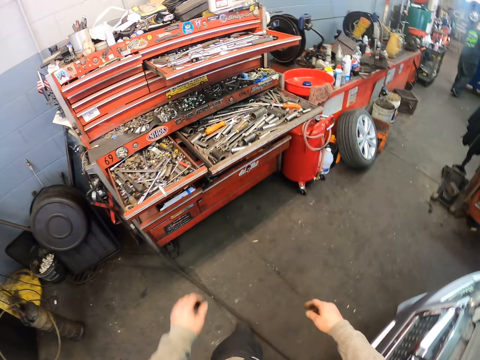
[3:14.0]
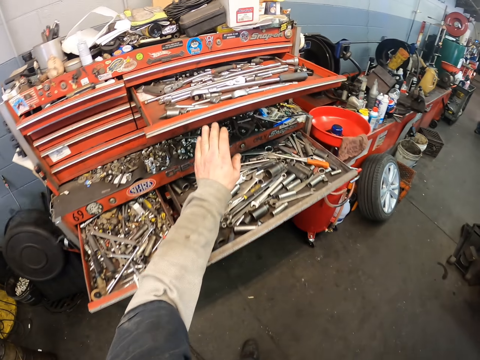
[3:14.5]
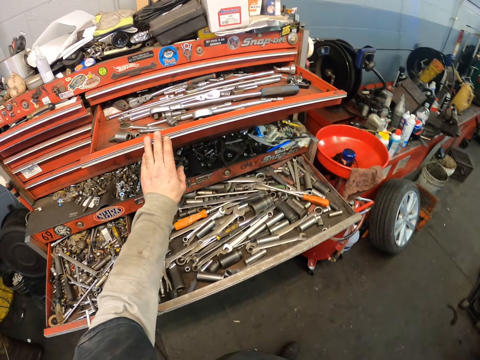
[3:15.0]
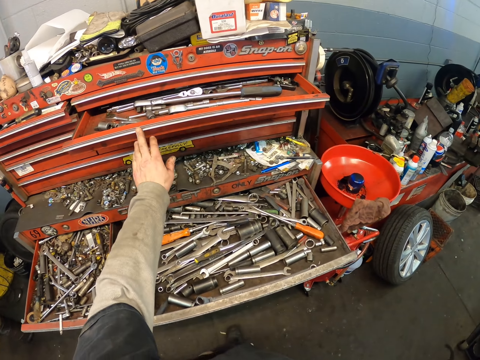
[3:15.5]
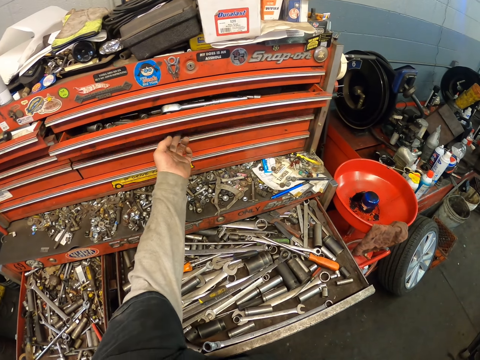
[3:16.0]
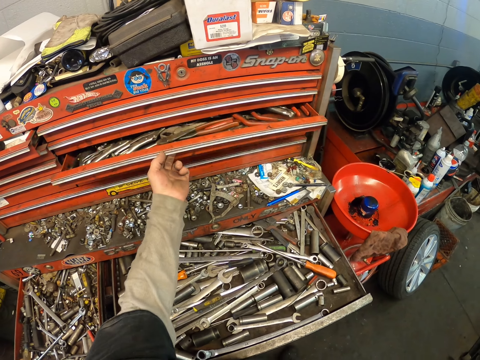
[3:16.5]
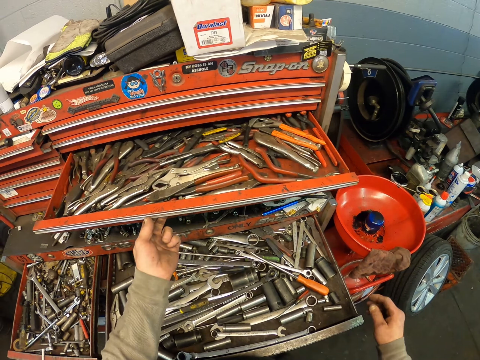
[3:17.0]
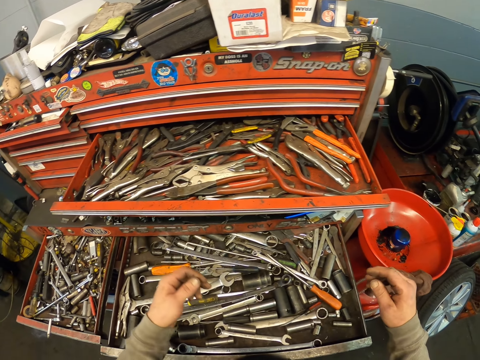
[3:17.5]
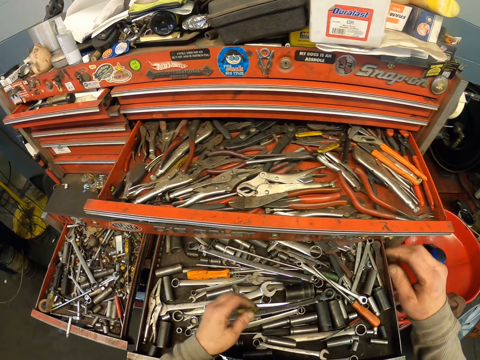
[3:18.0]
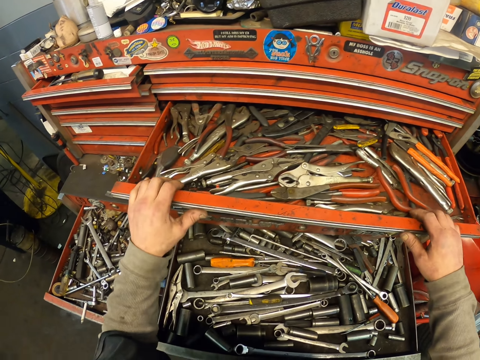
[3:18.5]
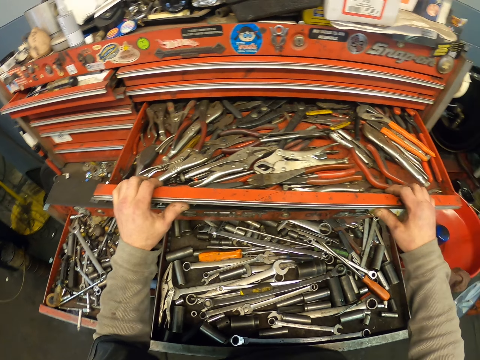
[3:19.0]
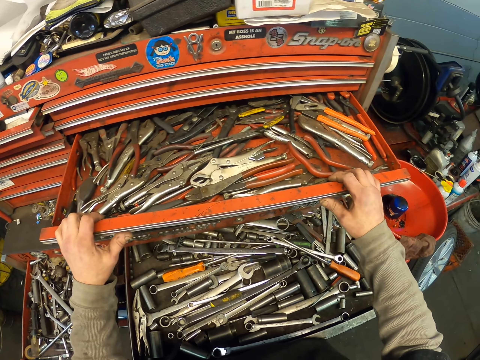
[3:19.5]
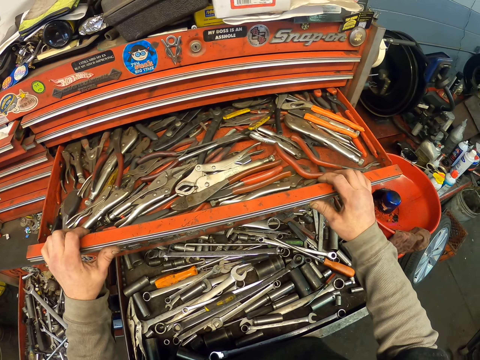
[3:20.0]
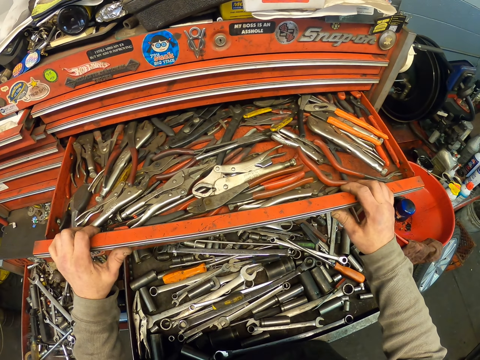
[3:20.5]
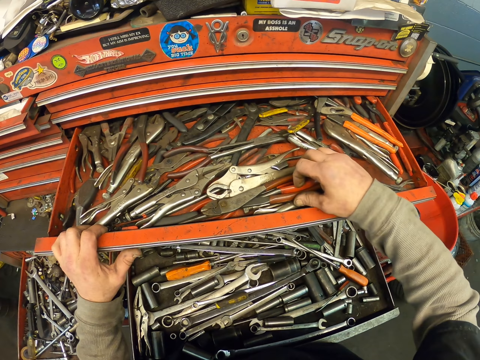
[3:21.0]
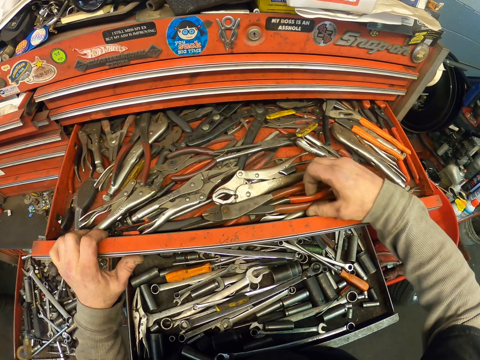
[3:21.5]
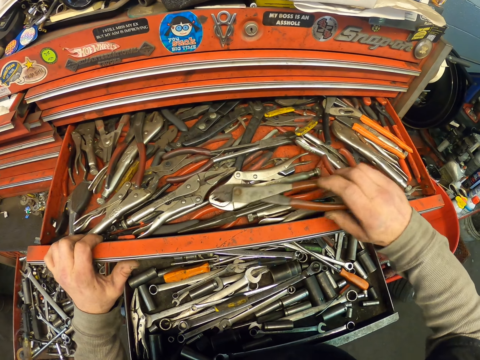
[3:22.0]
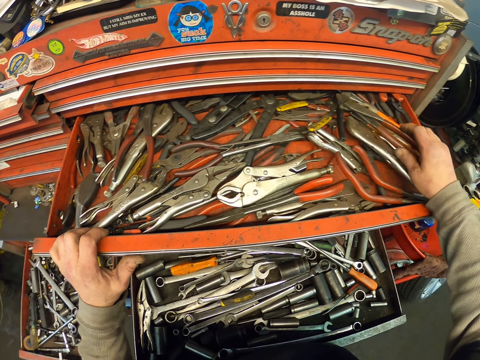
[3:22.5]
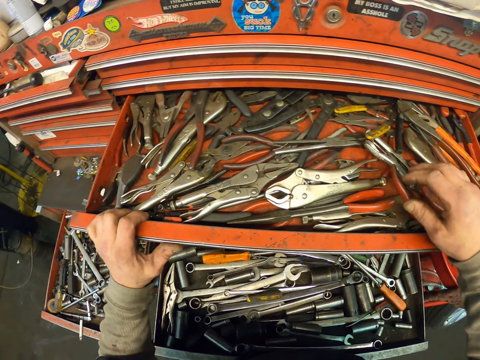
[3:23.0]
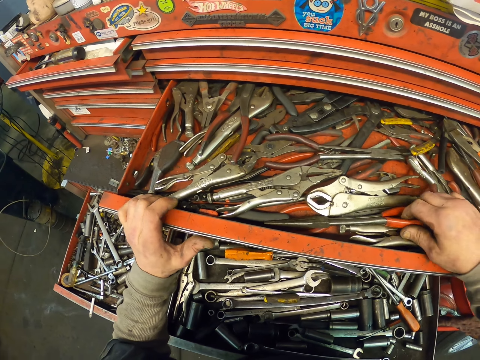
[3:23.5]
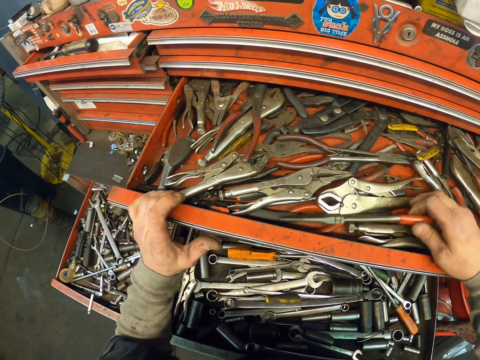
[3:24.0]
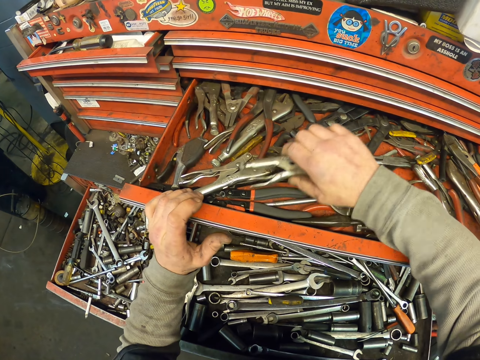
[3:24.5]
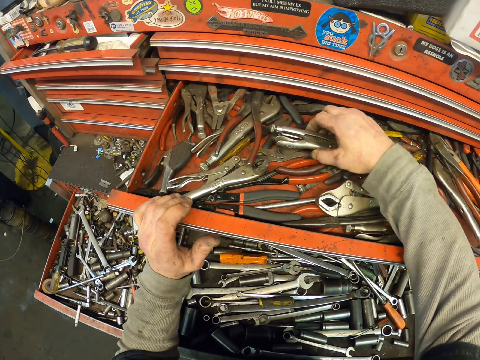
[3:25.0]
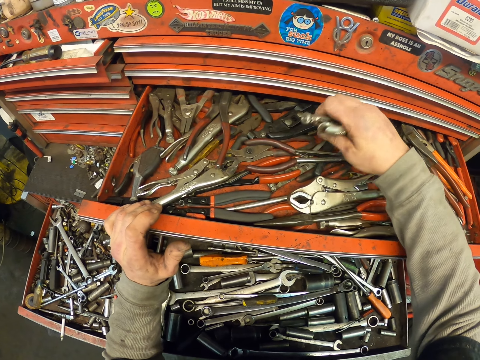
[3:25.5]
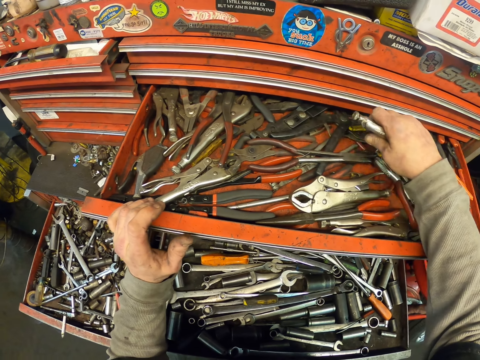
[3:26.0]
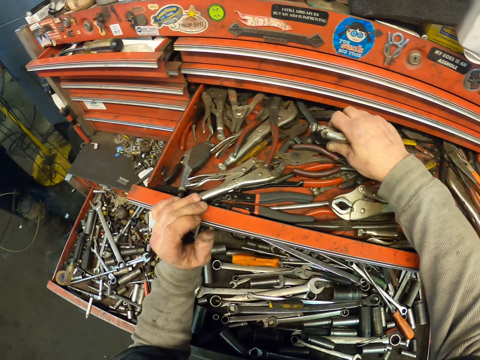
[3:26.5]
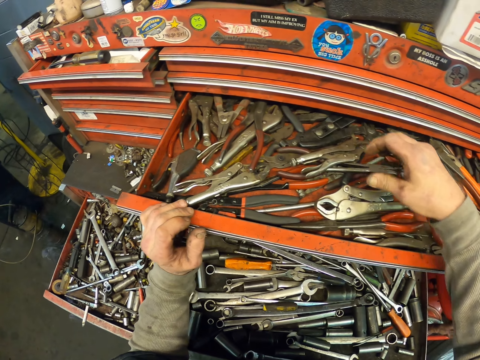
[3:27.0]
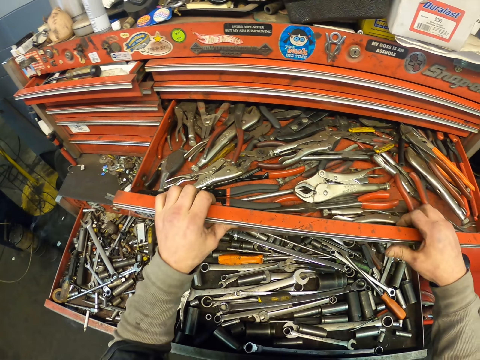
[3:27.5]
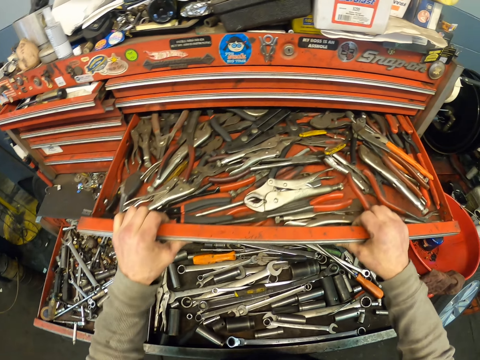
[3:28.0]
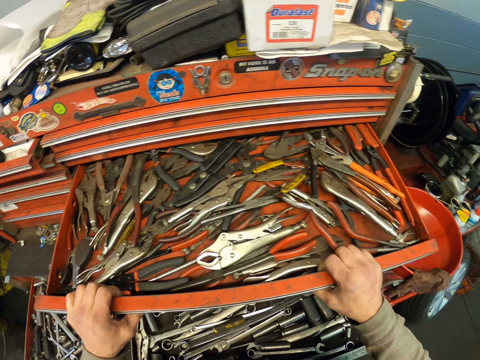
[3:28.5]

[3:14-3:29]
The camera wearer closes the tool box drawer. They open the tool box drawer. They look inside the tool box drawer.

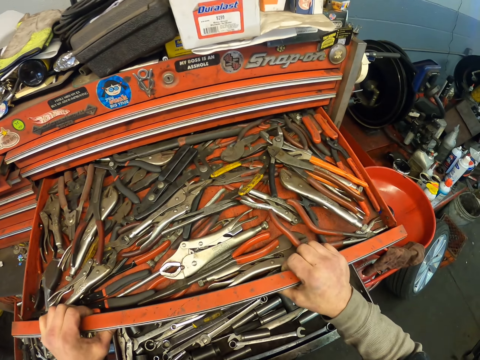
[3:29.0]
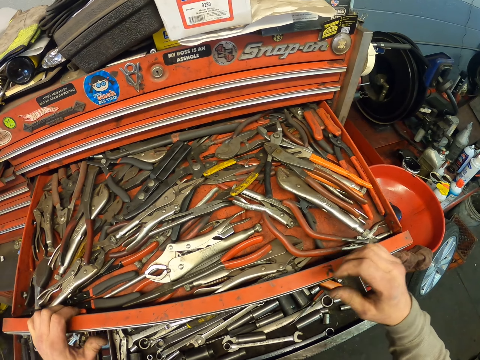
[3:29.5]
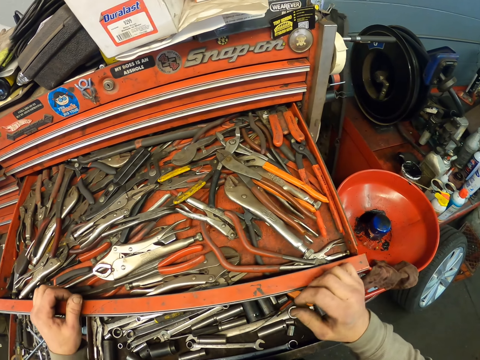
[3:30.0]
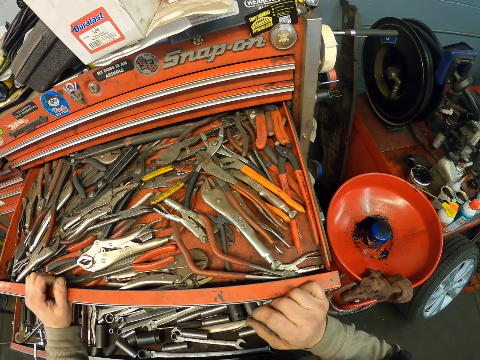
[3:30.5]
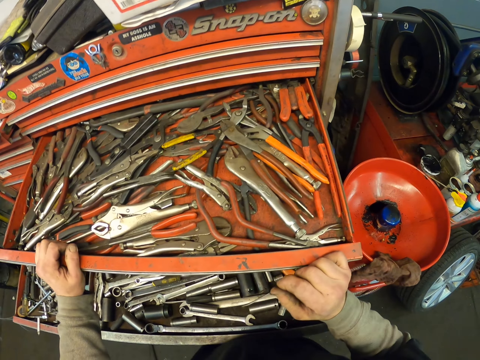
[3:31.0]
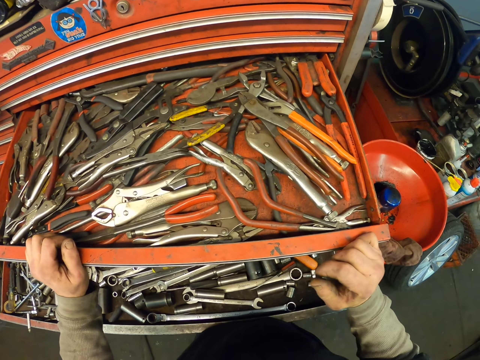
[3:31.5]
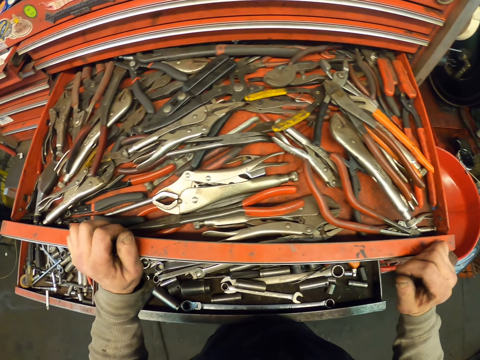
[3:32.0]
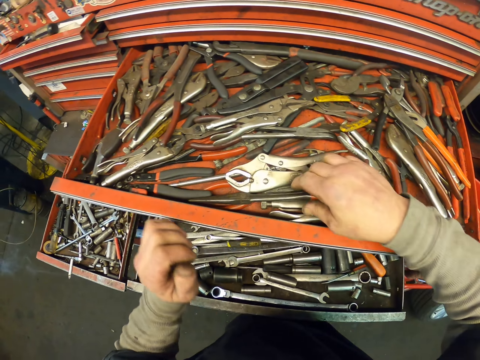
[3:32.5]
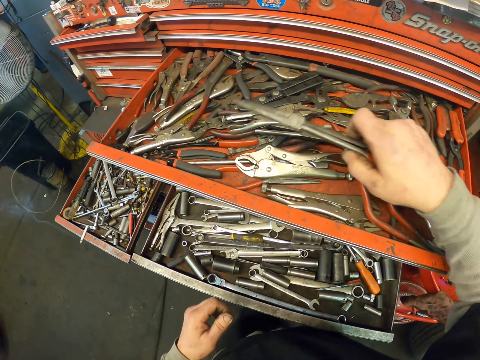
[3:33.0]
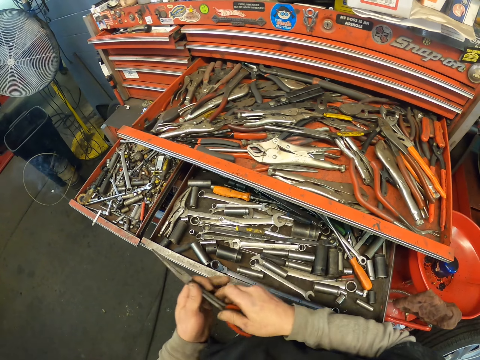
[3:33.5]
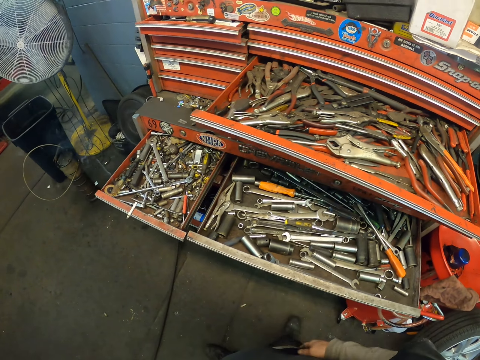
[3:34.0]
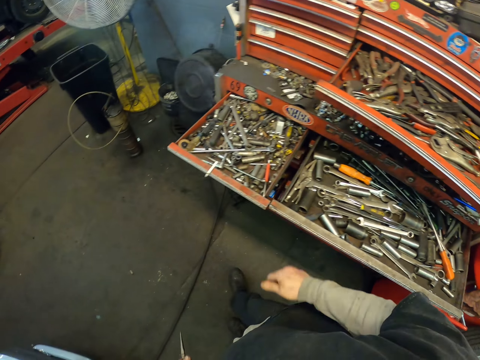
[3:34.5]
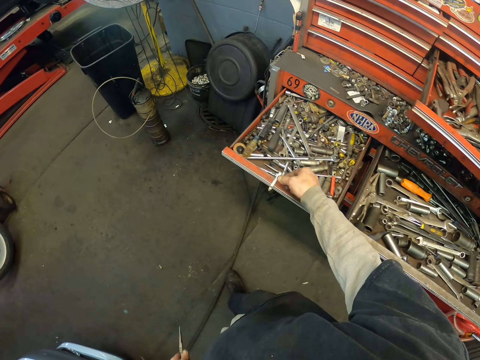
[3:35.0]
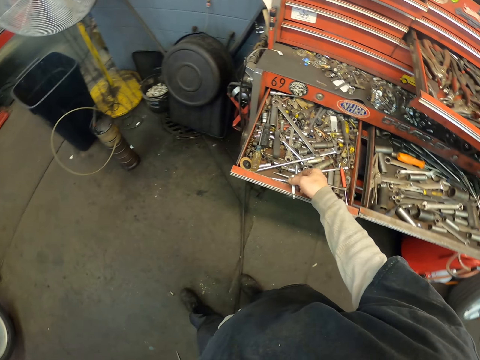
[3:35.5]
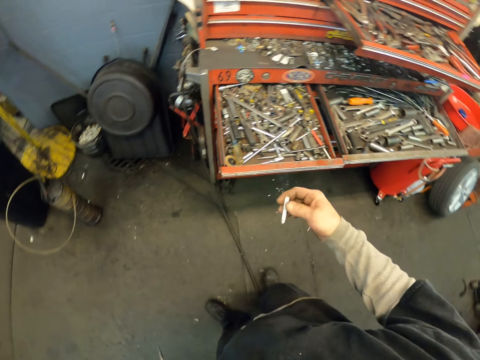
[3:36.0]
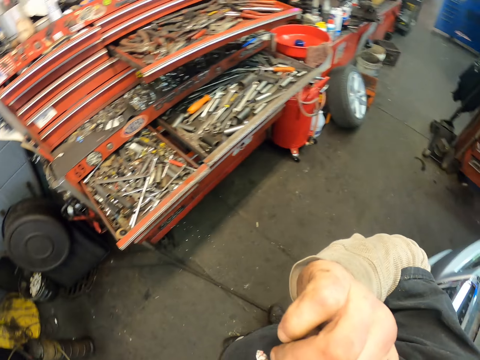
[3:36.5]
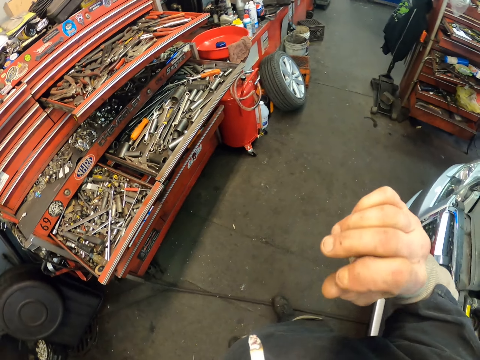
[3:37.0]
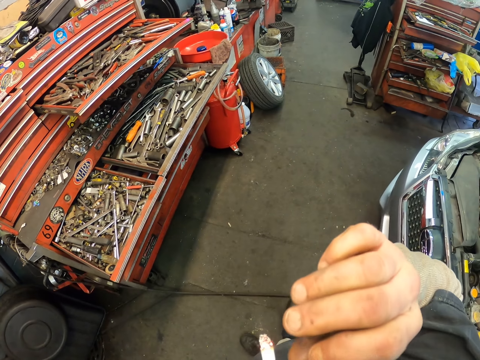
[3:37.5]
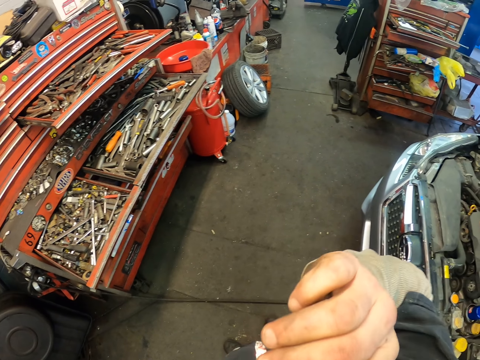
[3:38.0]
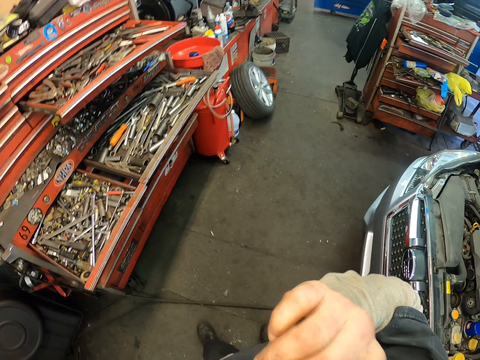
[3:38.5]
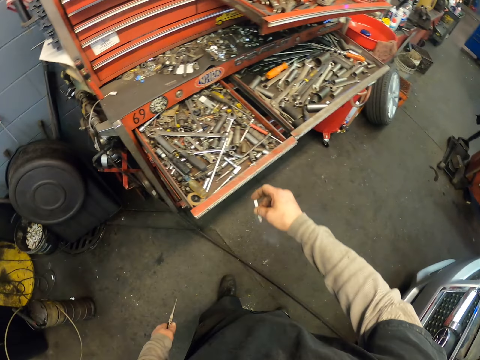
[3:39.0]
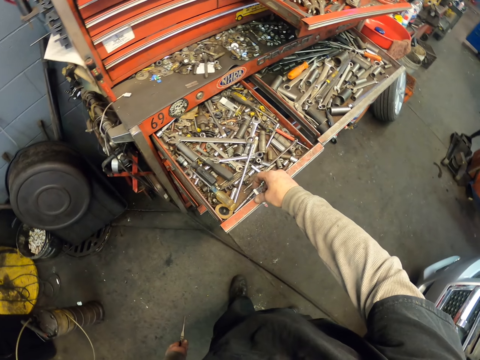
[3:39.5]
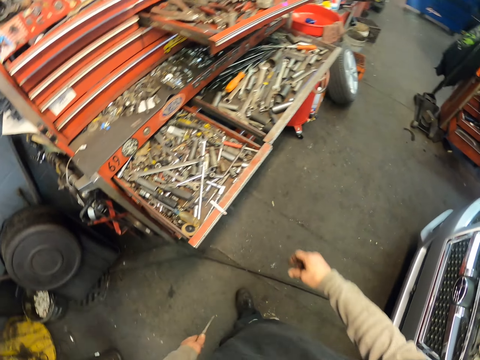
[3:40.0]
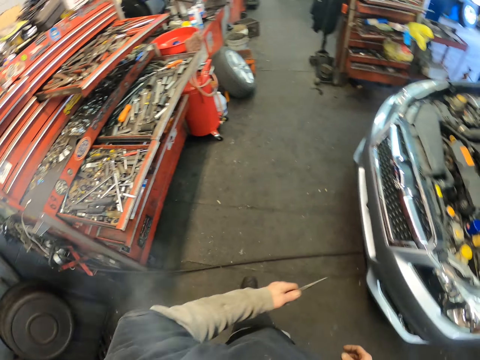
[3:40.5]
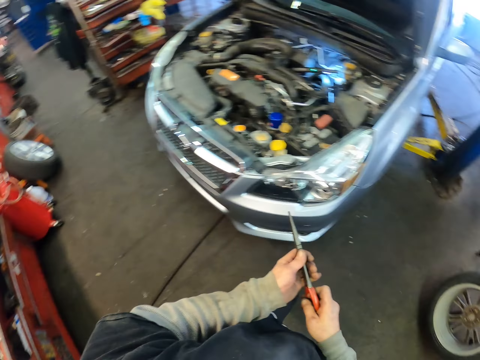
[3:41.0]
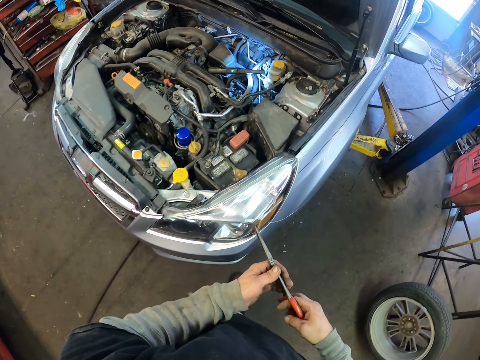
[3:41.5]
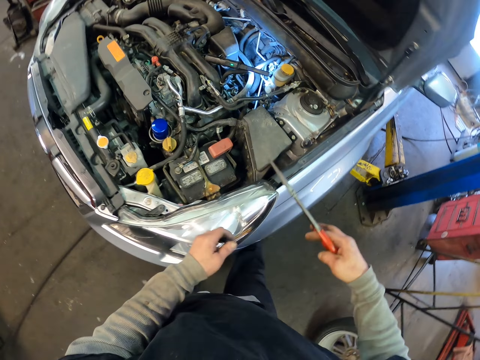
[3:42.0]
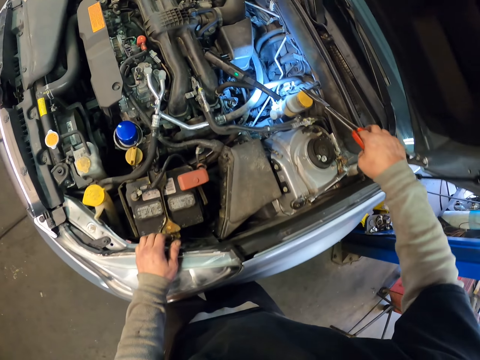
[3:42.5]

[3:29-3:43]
The camera wearer picks up a pair of scissors or pliers. They pick up a cigarette, smoke the cigarette, and place the cigarette on the tool box.
